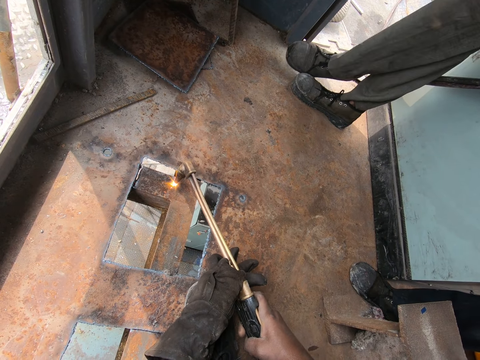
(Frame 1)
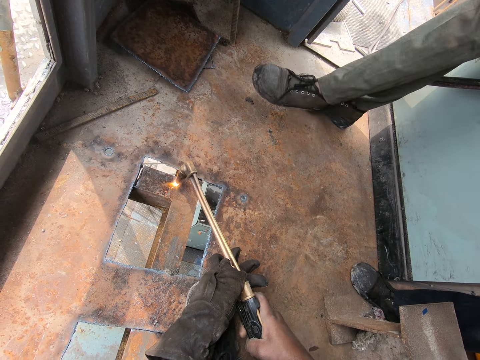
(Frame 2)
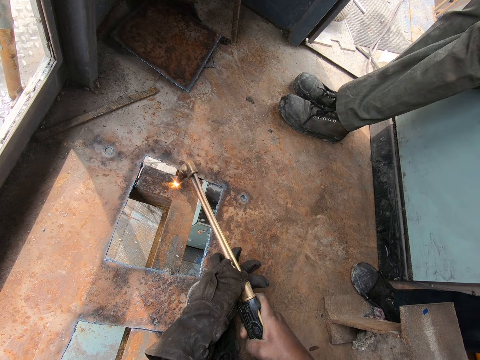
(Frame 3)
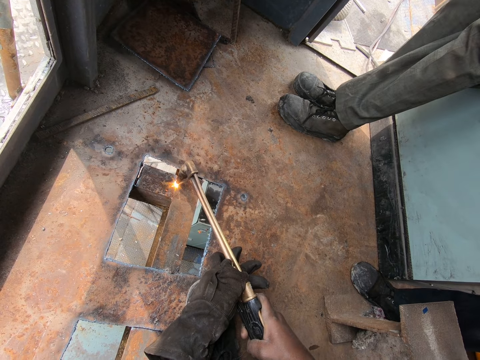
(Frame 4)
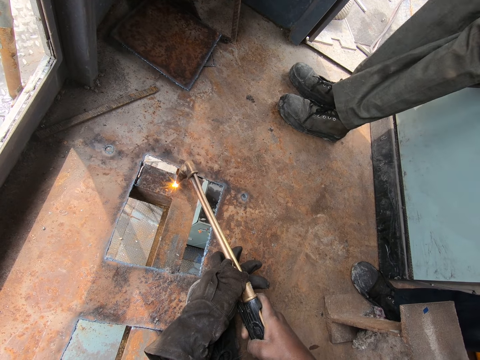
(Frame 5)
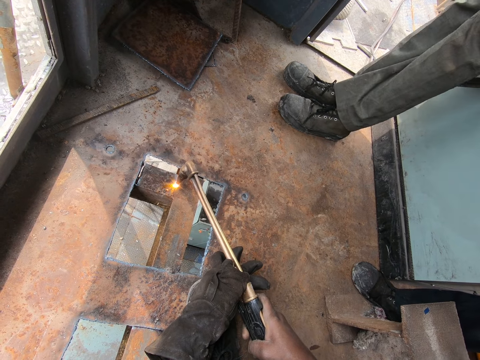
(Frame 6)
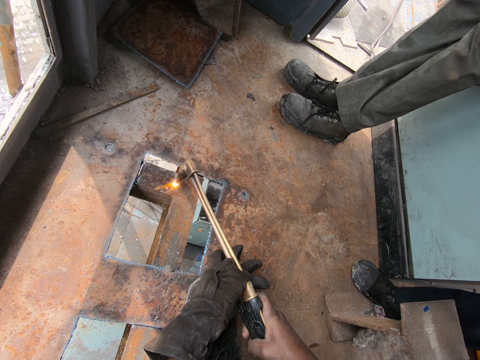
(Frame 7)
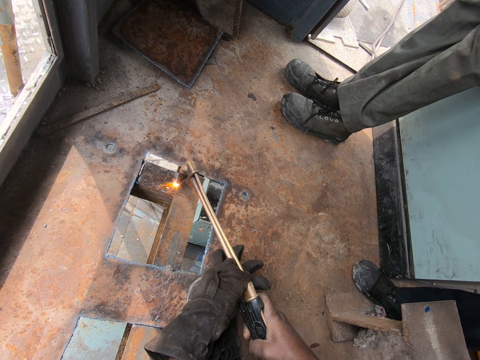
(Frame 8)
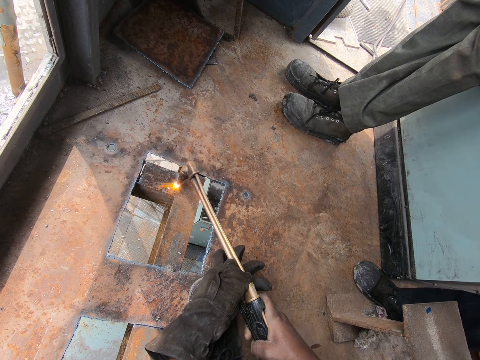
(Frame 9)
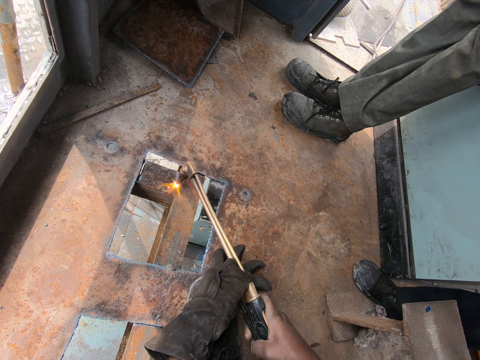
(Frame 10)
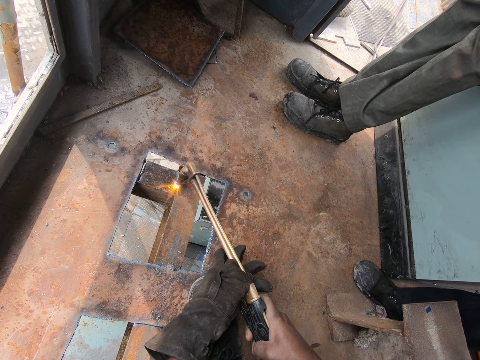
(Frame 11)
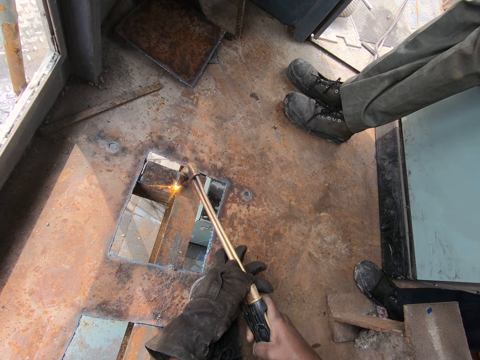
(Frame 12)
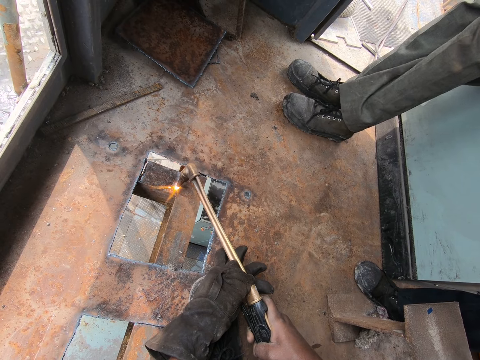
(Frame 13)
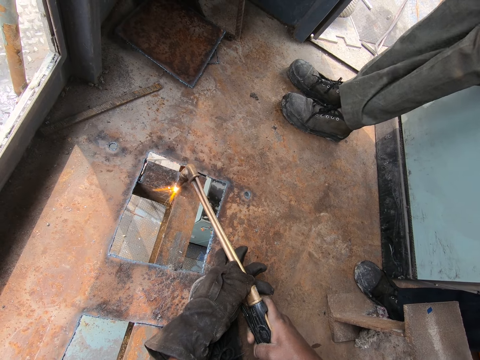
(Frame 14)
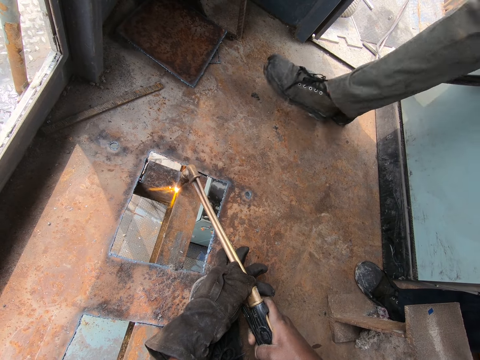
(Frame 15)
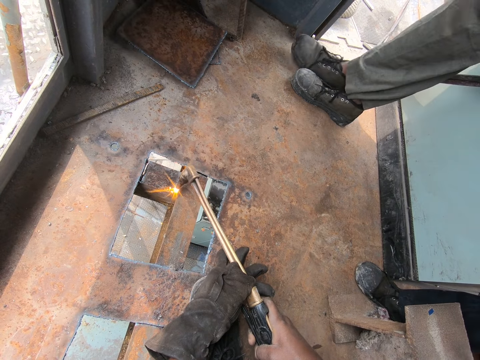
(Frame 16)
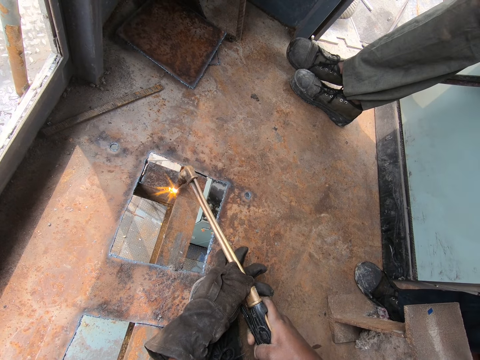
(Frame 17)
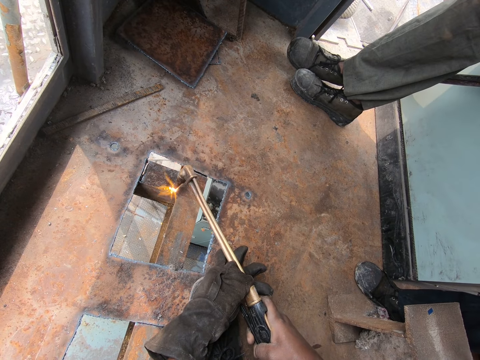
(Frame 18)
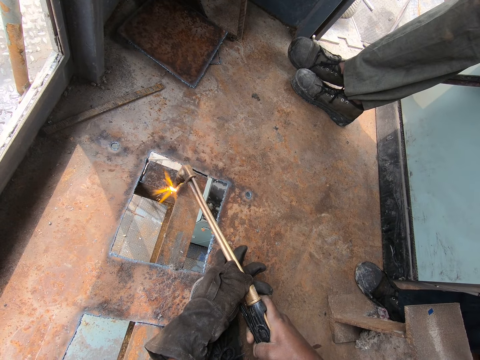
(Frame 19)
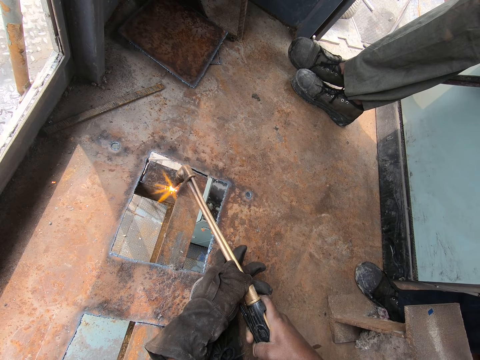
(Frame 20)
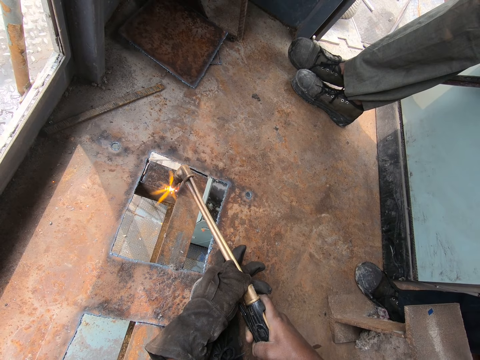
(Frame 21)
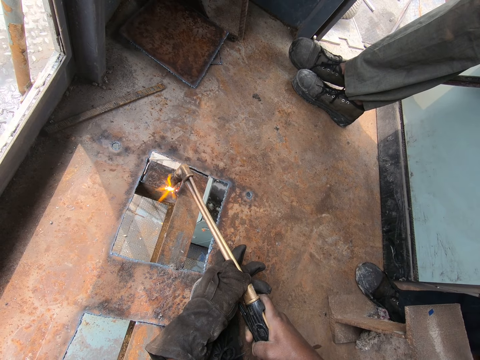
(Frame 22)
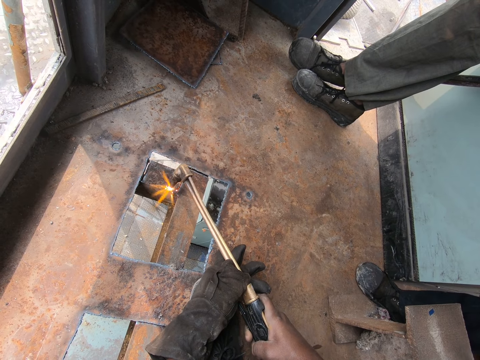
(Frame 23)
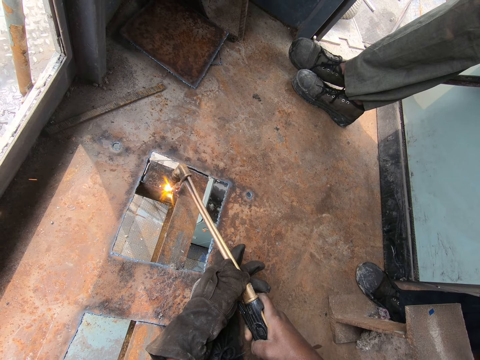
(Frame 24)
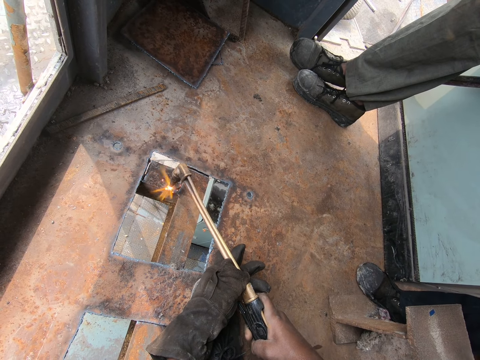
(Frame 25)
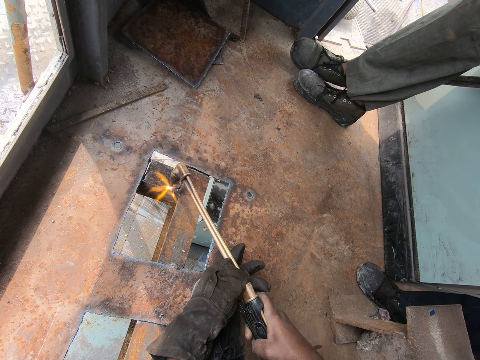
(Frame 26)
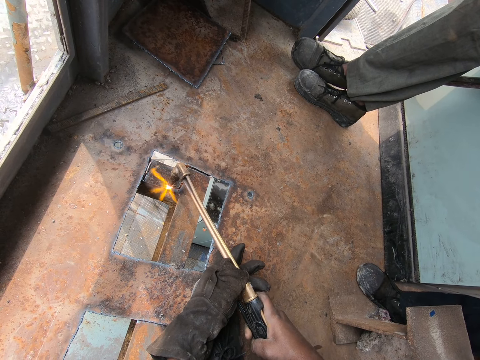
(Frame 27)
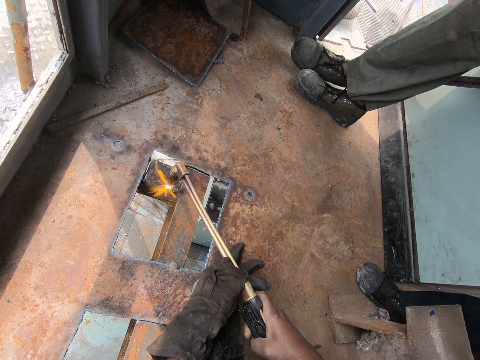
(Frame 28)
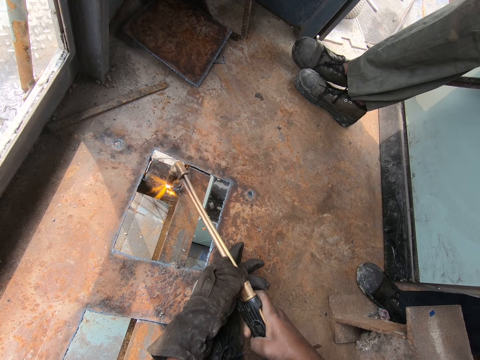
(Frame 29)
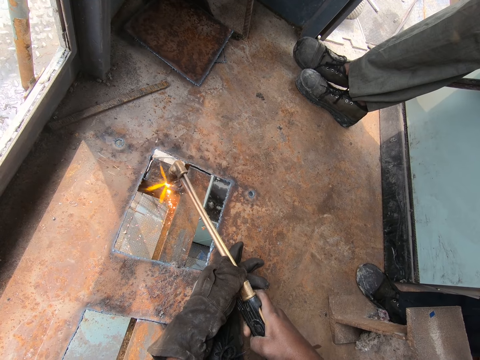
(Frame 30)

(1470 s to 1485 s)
A person adjusts his feet. The camera wearer welds a metal with a gas metal arc. The person adjusts his feet. The camera wearer welds the metal with the gas metal arc.

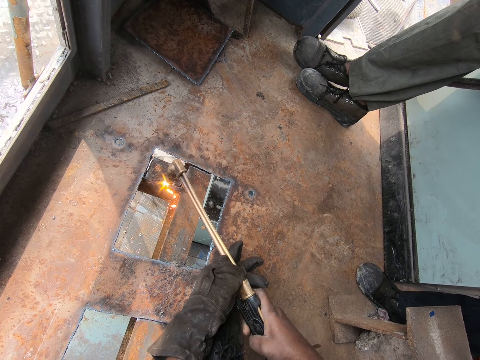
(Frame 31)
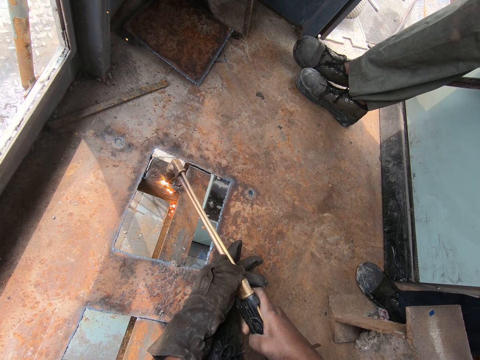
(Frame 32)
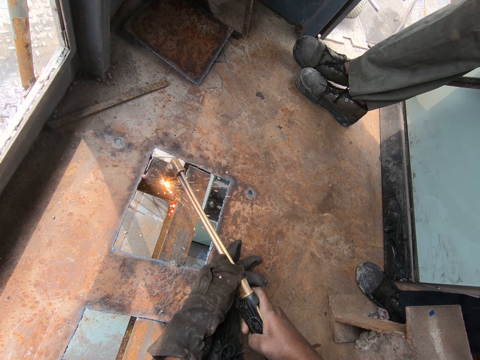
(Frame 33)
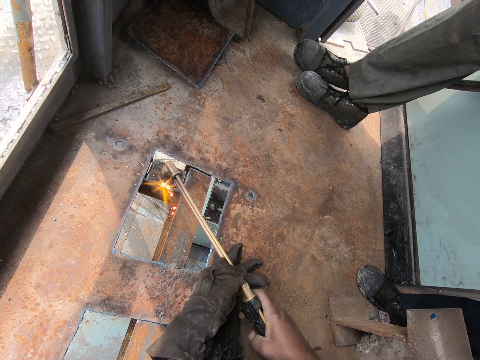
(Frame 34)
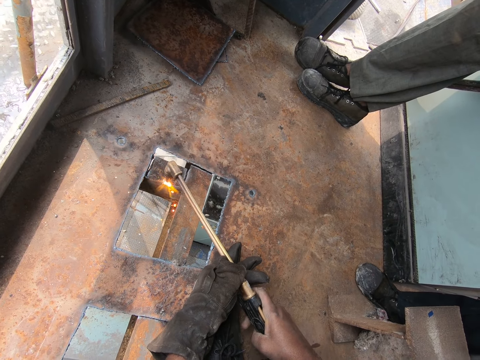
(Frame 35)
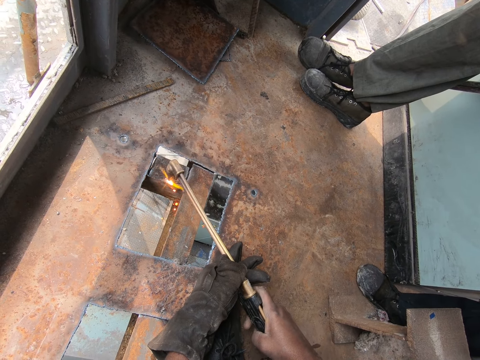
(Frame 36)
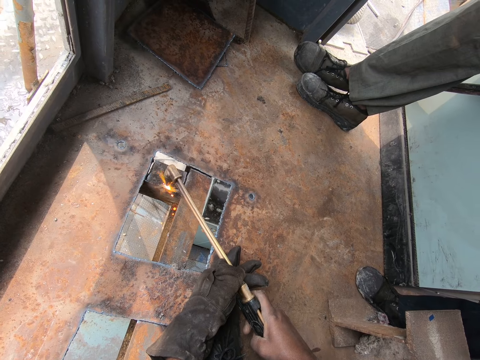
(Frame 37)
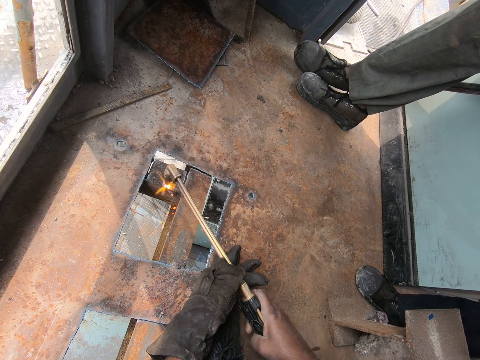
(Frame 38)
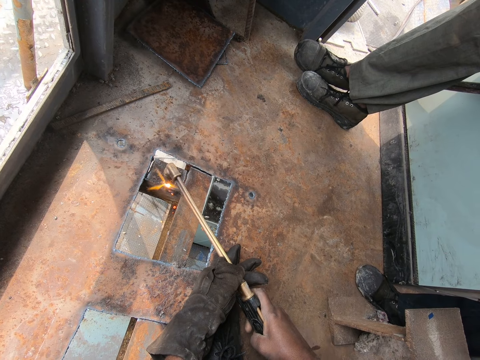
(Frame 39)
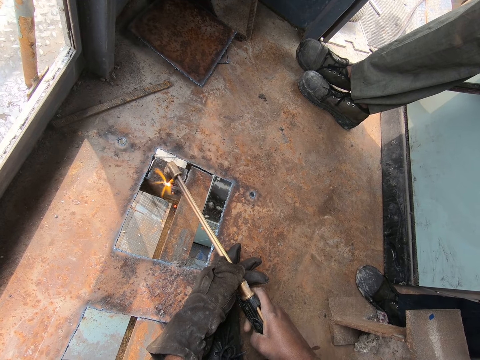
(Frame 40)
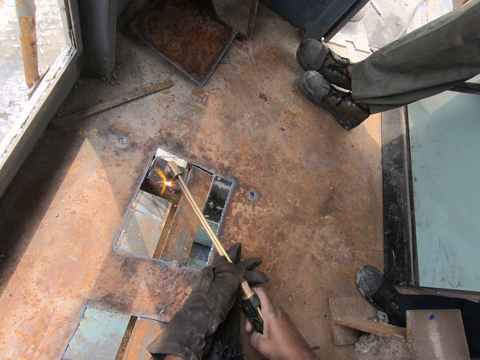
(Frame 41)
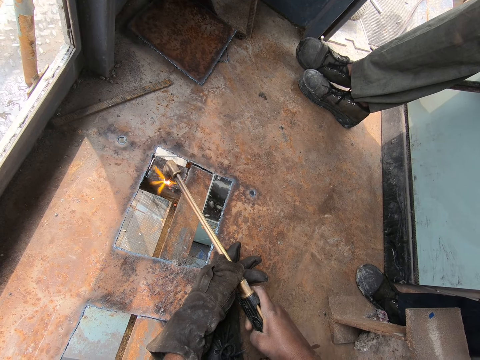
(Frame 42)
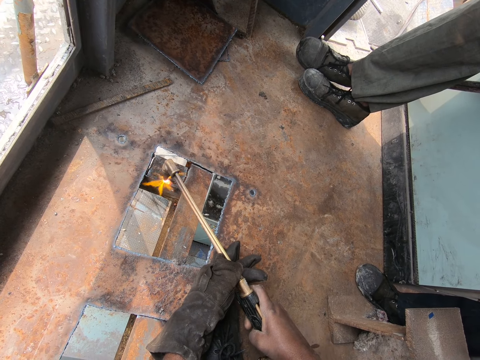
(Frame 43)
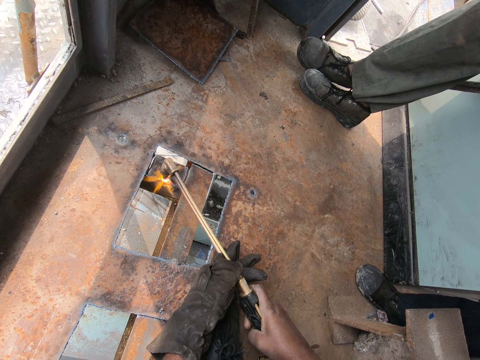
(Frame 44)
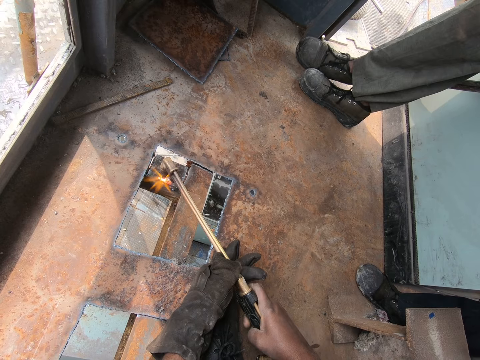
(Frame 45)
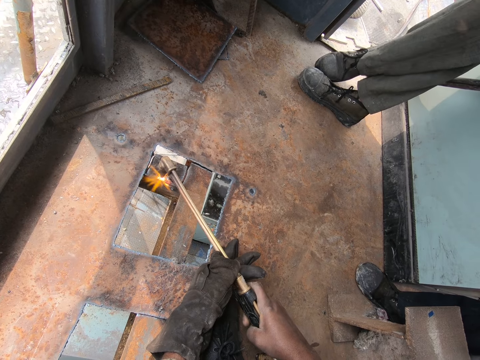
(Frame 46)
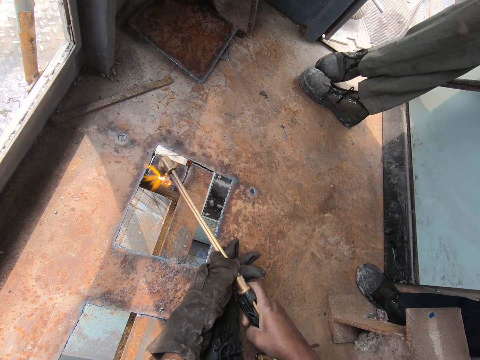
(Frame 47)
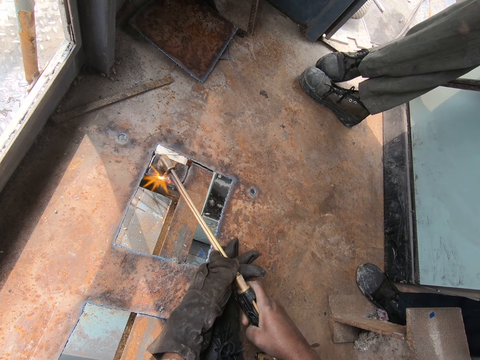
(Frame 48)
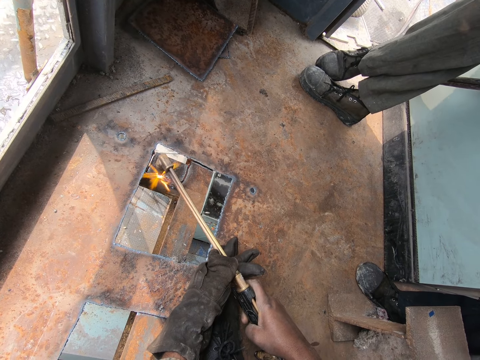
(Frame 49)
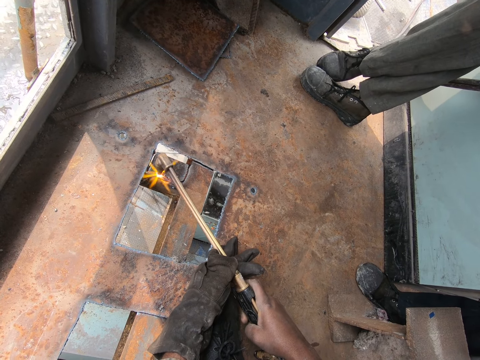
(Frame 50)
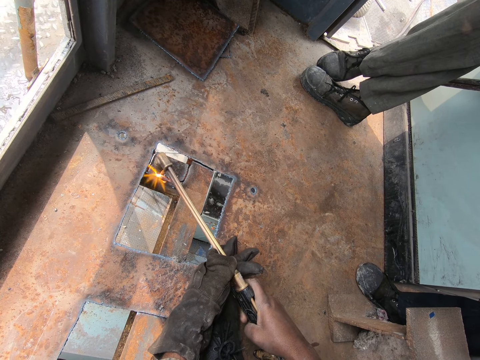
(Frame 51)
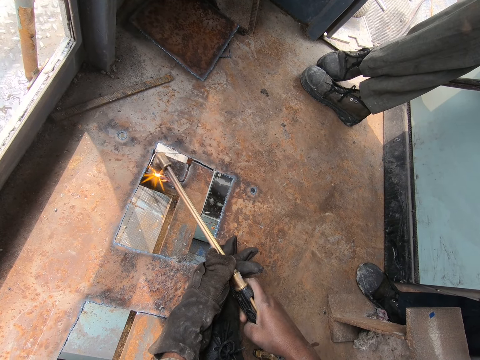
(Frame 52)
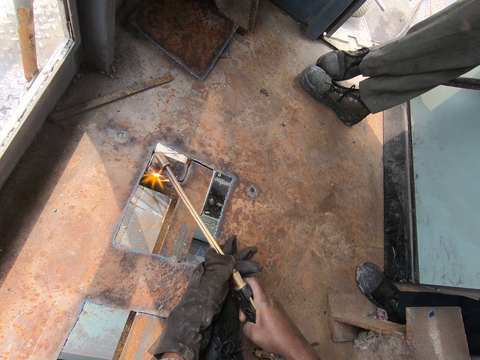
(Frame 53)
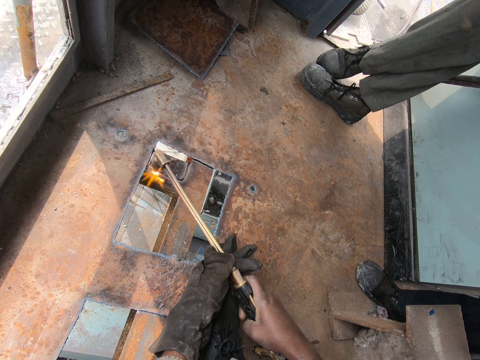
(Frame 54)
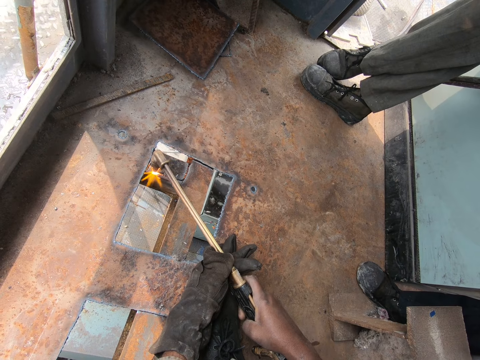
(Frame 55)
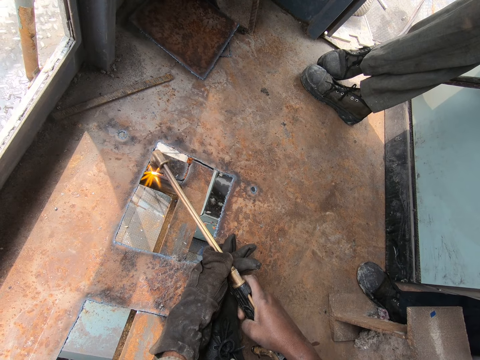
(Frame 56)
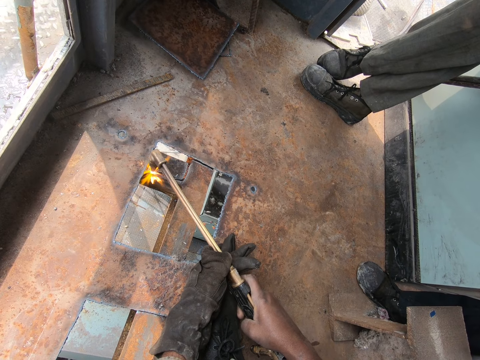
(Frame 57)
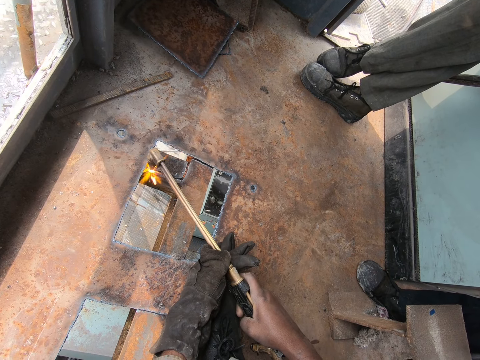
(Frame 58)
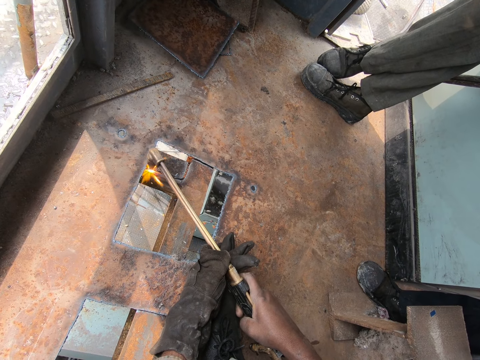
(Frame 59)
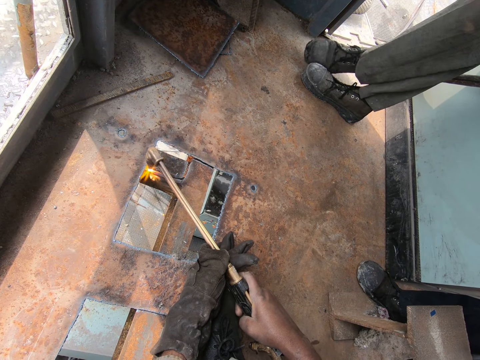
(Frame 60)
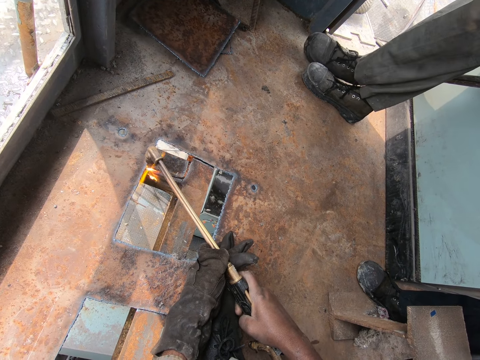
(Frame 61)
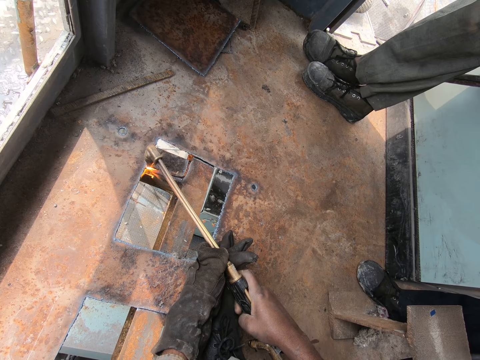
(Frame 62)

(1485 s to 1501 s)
A person adjusts his feet. The camera wearer welds a metal with a gas metal arc.
